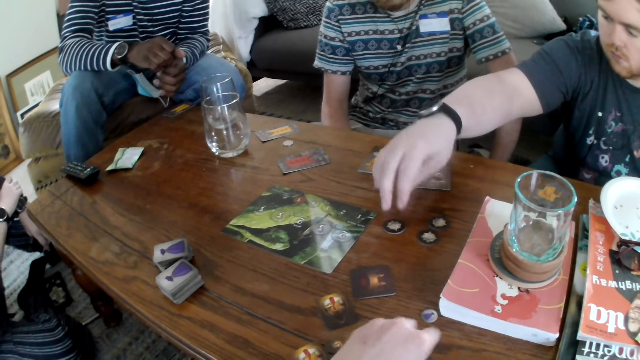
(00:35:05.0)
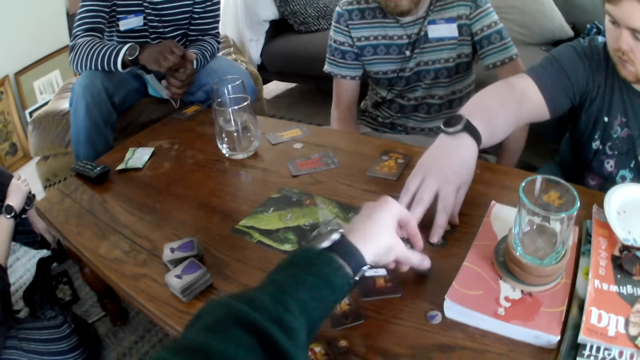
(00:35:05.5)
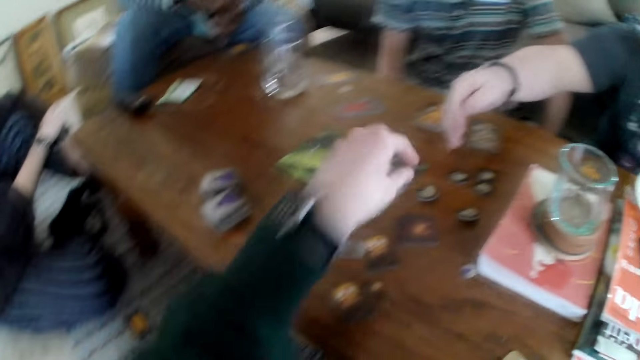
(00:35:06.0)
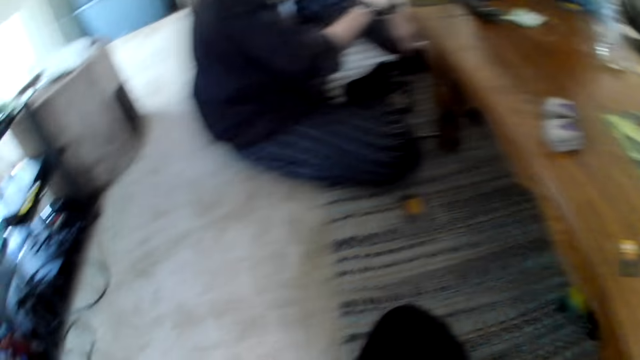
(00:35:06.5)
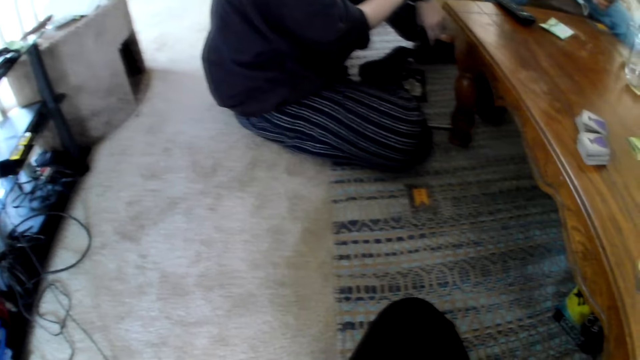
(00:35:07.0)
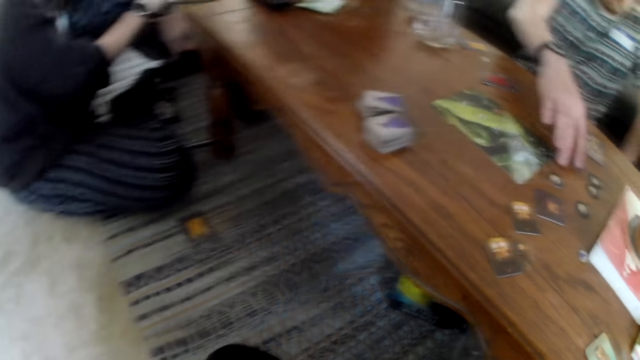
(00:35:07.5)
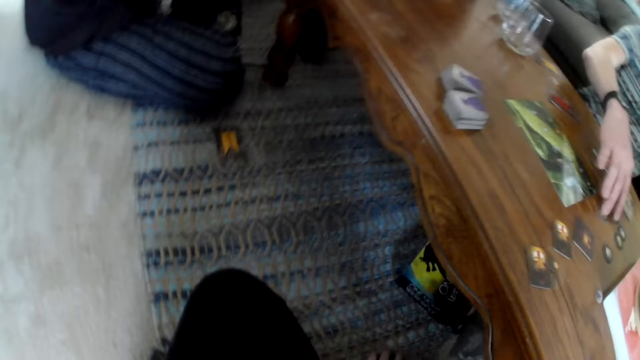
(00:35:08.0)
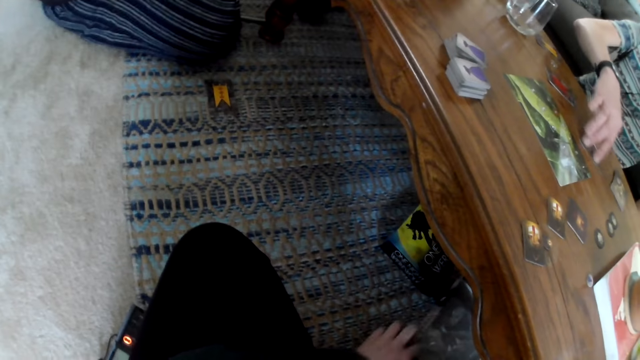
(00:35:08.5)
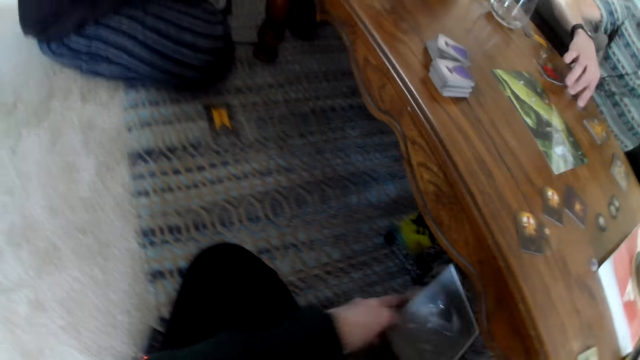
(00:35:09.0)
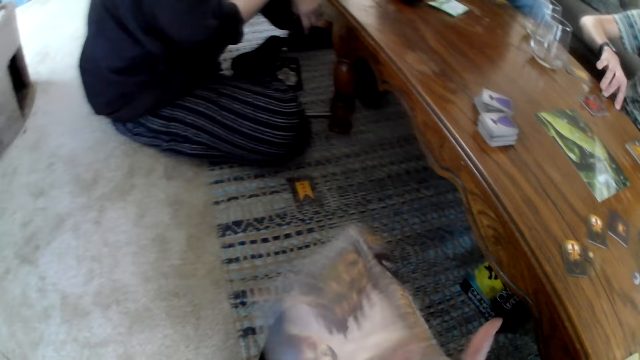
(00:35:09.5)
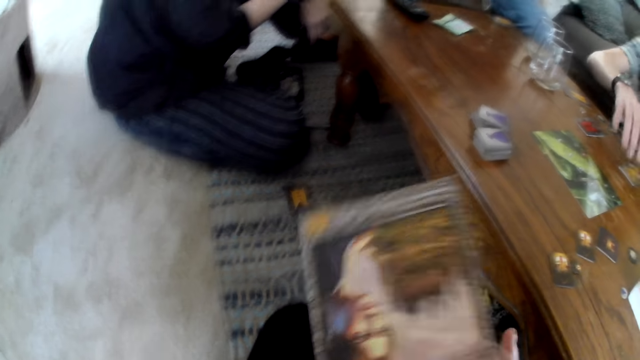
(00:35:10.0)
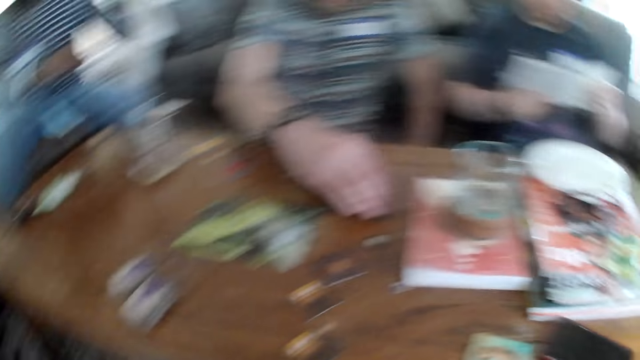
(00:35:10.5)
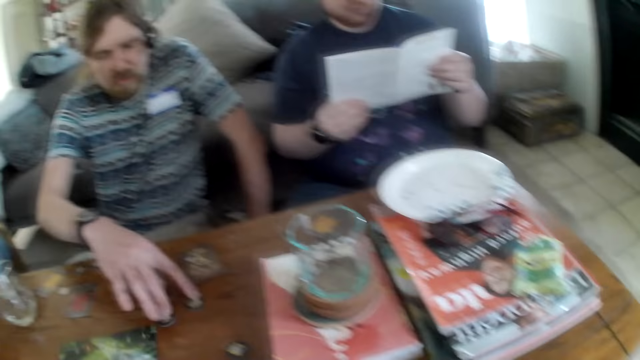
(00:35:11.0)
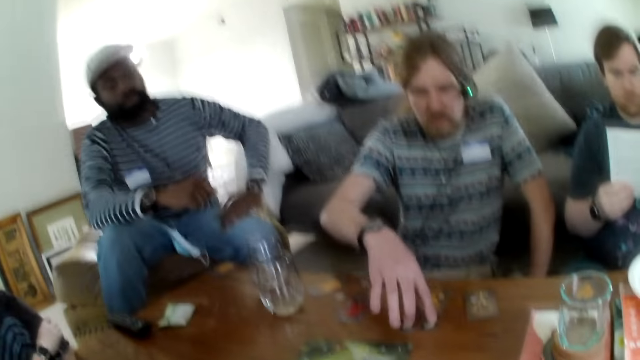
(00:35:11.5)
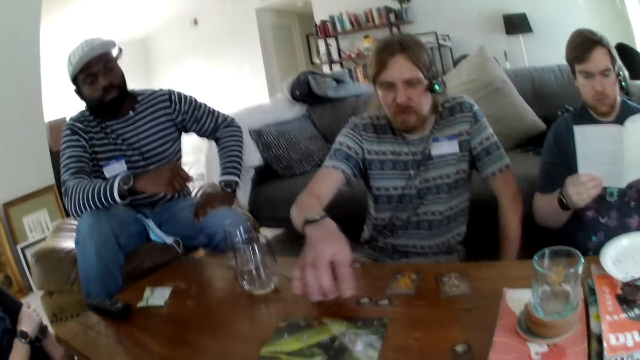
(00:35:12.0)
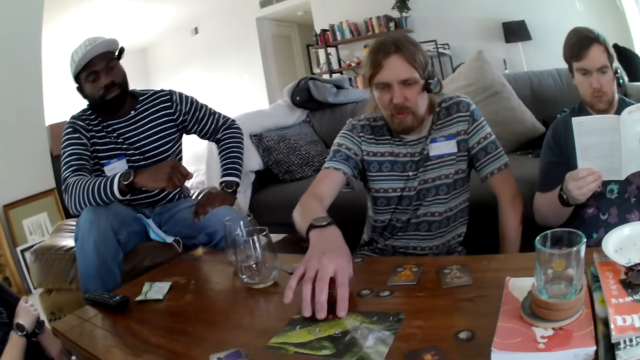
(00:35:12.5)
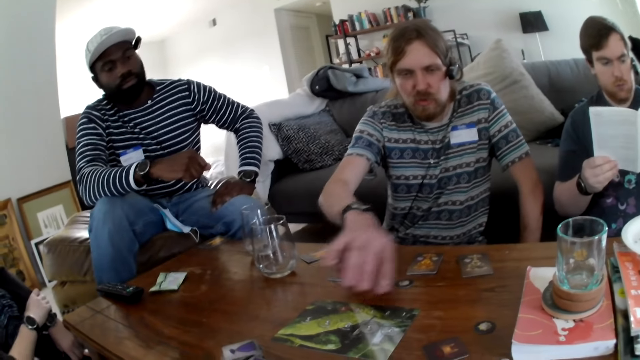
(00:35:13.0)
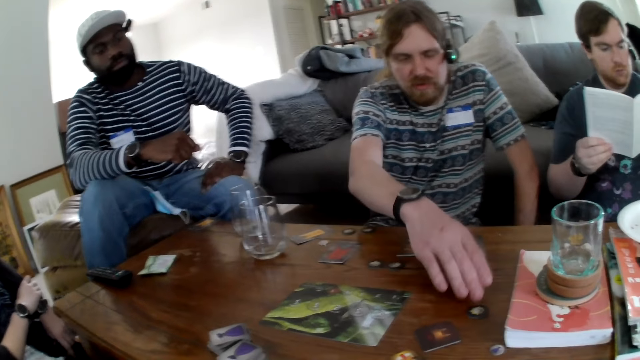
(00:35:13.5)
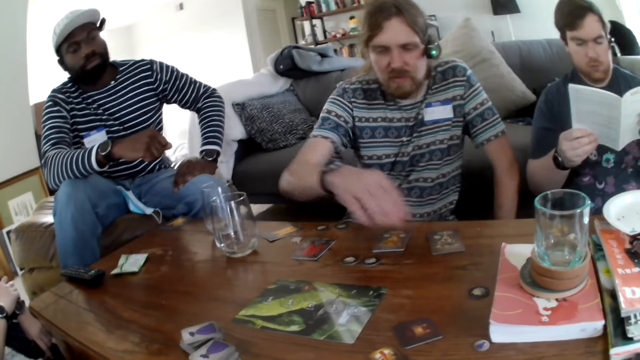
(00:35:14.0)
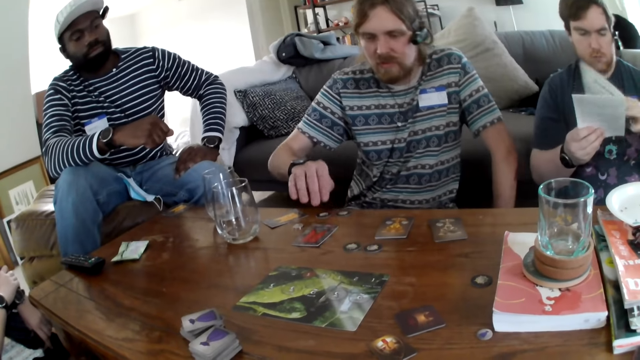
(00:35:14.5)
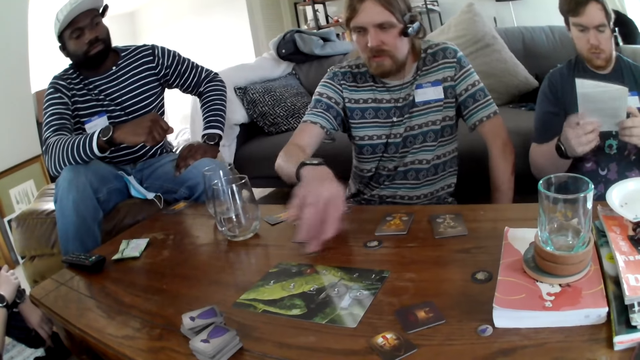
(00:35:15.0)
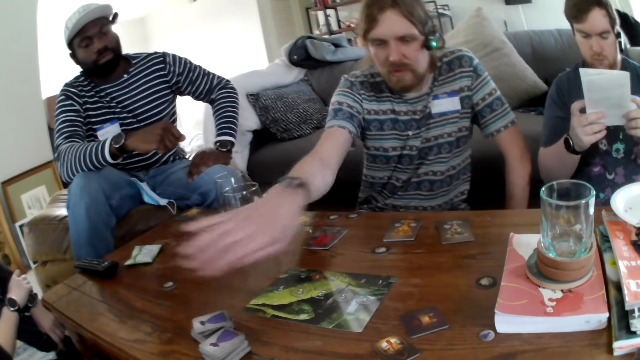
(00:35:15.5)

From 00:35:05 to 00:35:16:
A person picks cards. A man moves the cards on the table. The camera wearer picks the paper from the carpet and places the paper on the table. The first person reads a book. Another person picks cards and talks. Another man moves the card on the table.

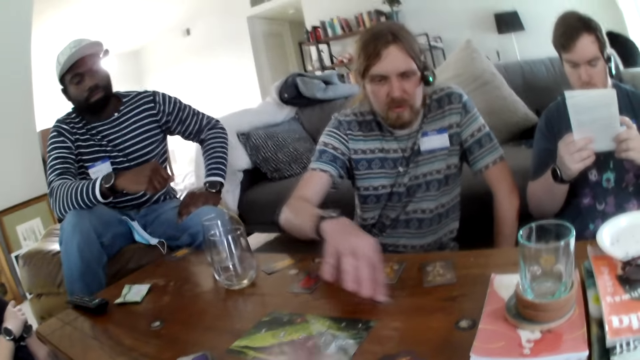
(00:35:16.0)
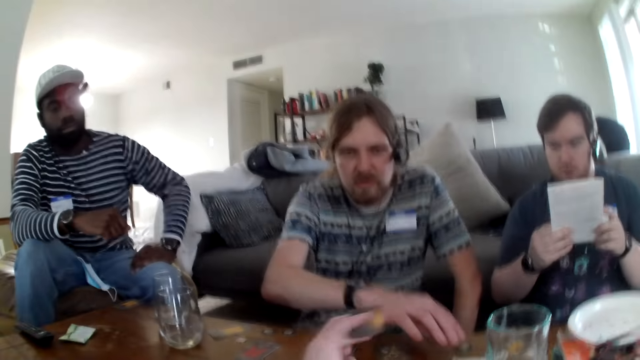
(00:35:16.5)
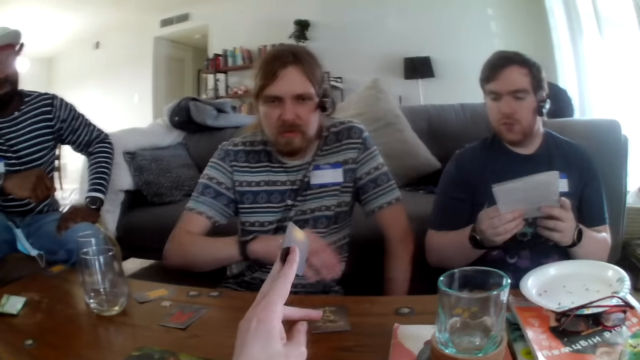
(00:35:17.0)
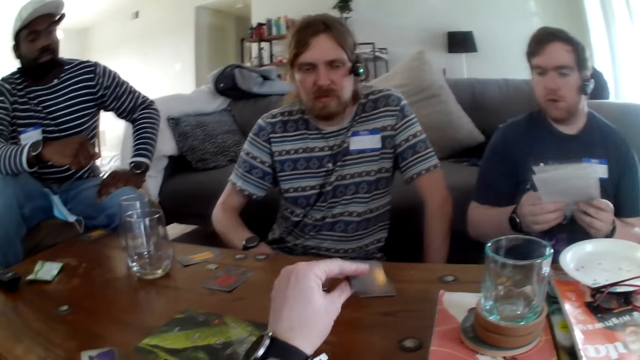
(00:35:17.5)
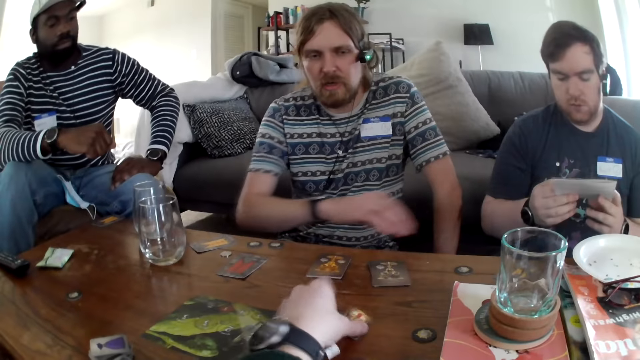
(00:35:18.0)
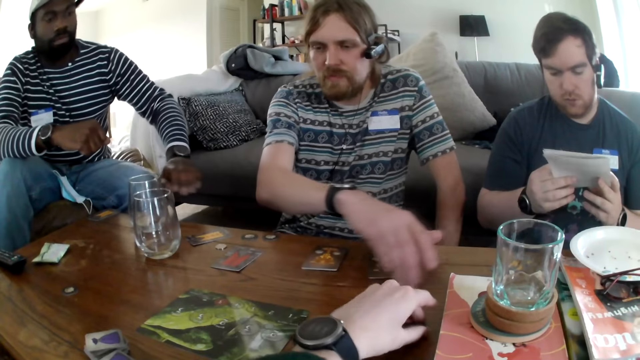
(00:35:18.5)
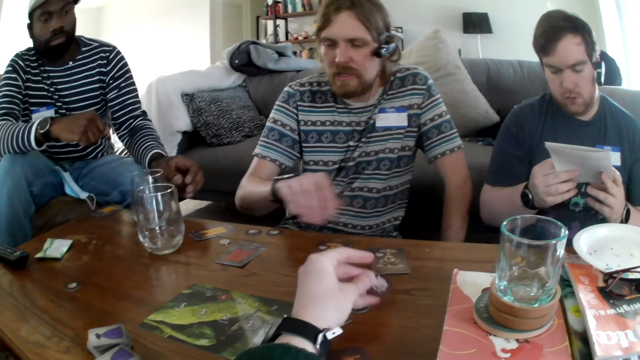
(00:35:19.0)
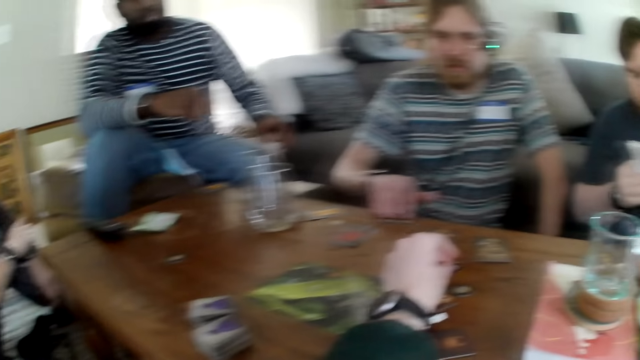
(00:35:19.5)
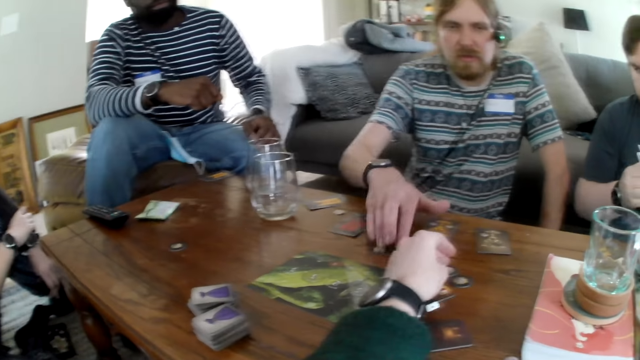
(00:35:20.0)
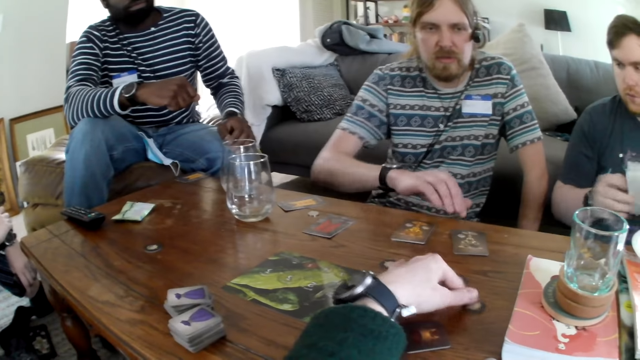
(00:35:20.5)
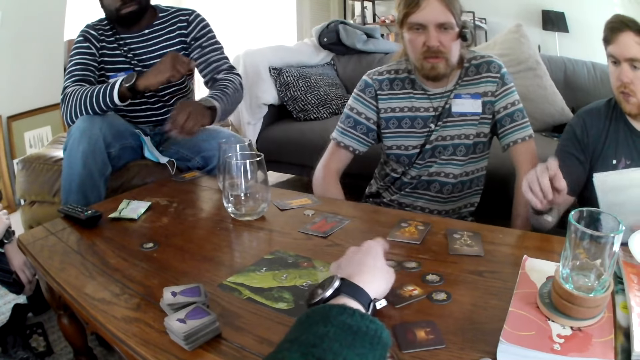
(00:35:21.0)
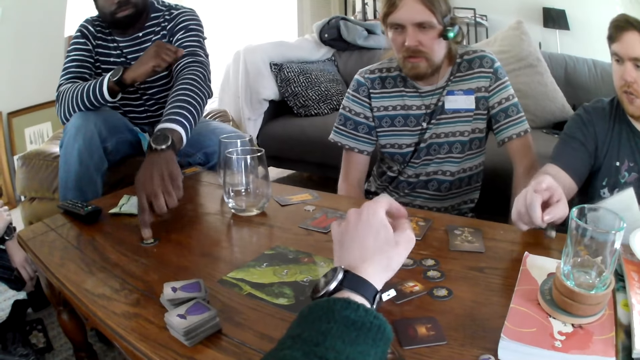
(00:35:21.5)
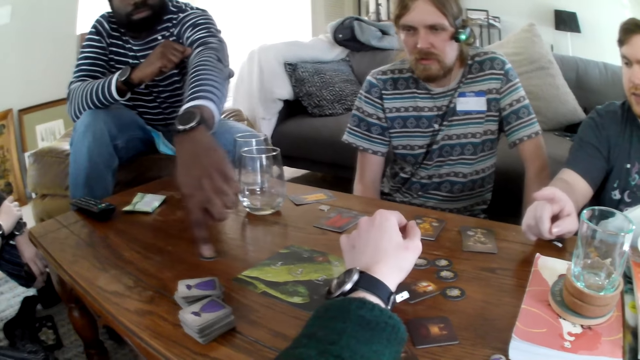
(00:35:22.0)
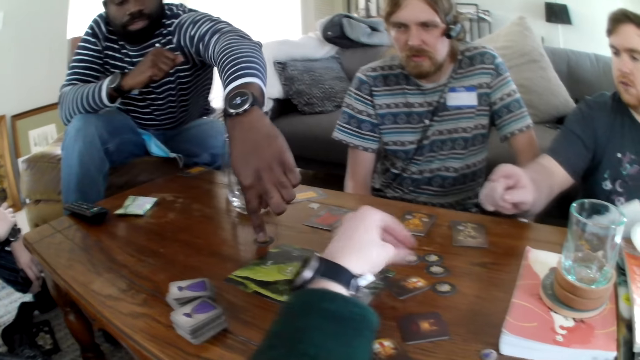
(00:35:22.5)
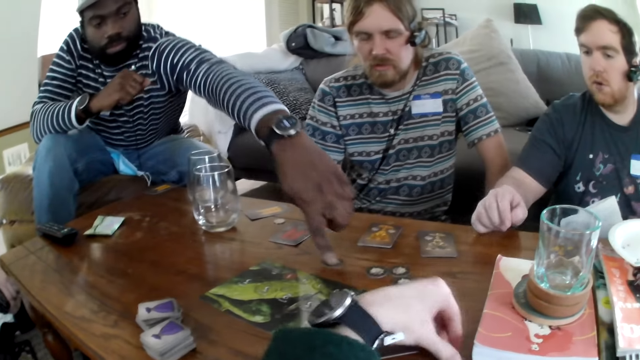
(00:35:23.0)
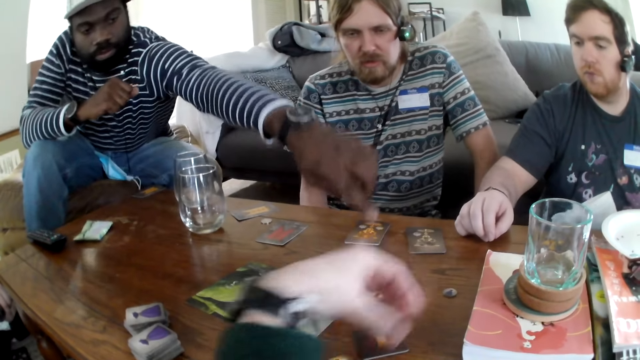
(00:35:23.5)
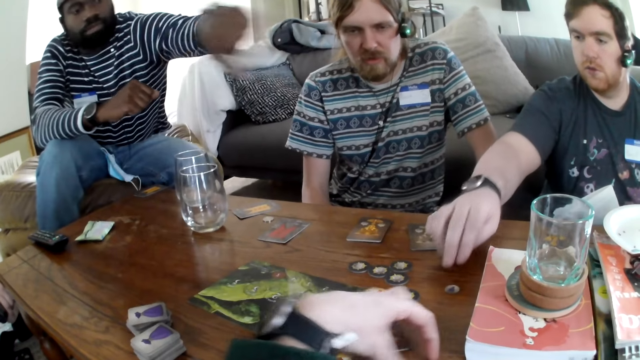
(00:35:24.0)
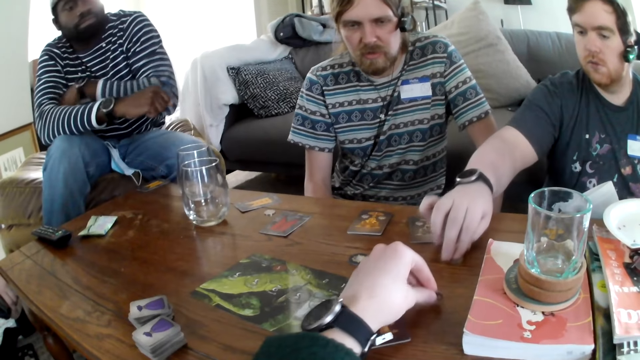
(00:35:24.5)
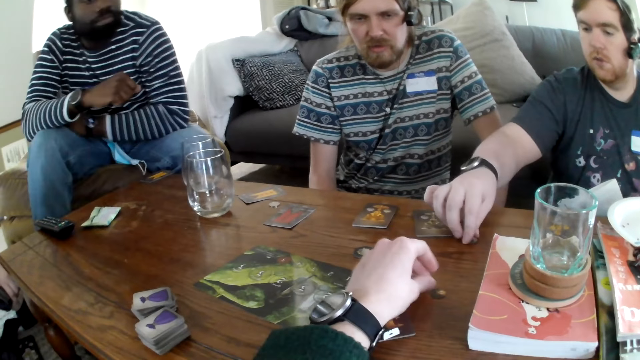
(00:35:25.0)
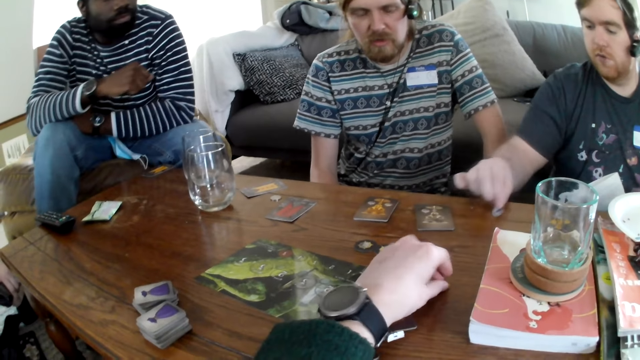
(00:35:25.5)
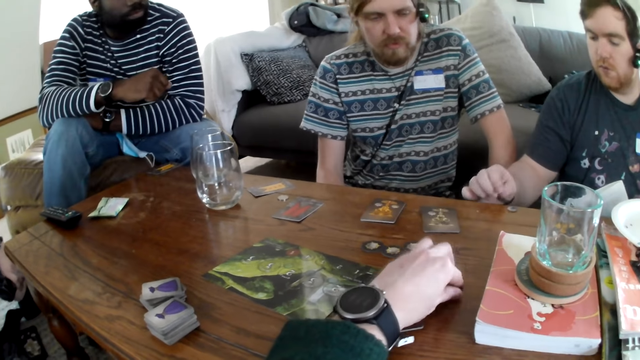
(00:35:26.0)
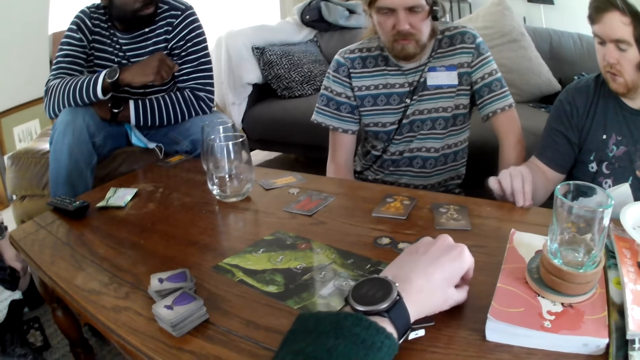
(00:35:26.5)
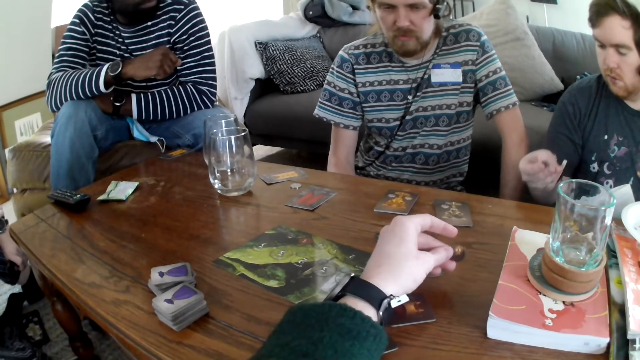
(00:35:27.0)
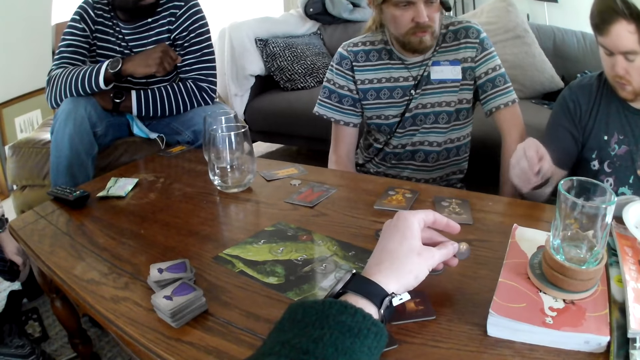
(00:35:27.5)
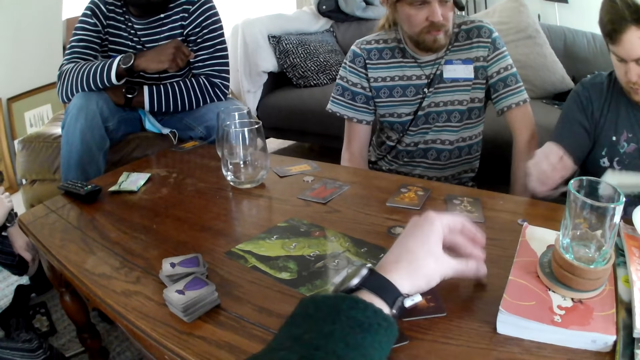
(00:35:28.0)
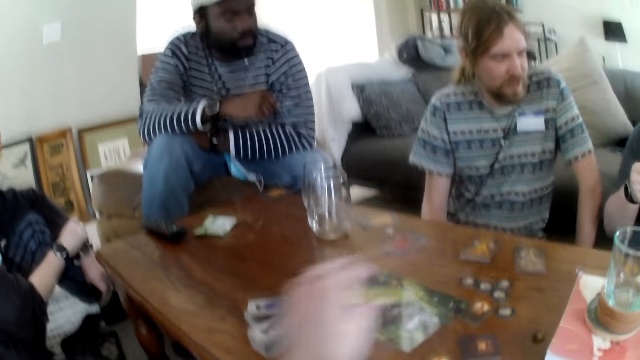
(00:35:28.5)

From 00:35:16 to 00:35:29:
The camera wearer speaks. They pick a card and hold the card. A person talks. A man moves the card on the table. Another man speaks. Another person picks a card. A third man moves the card. The camera wearer picks a card. The second man moves the card on the table and talks. He picks a card from the table.
